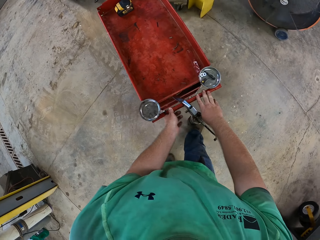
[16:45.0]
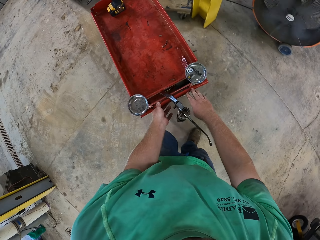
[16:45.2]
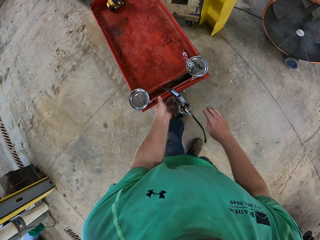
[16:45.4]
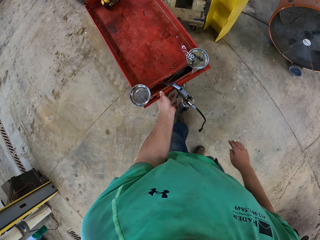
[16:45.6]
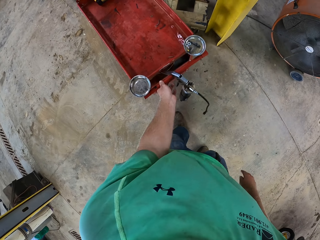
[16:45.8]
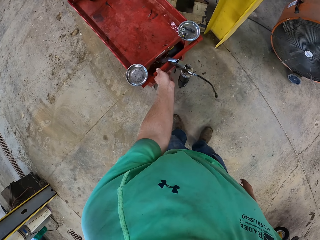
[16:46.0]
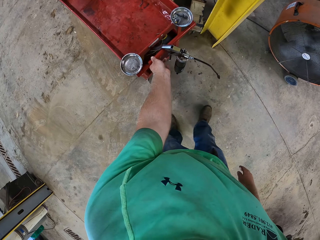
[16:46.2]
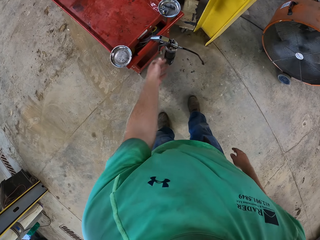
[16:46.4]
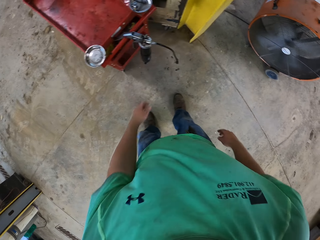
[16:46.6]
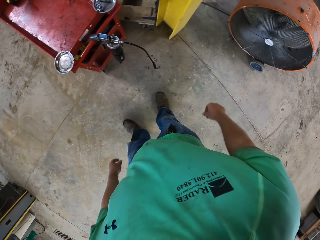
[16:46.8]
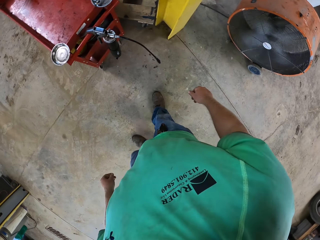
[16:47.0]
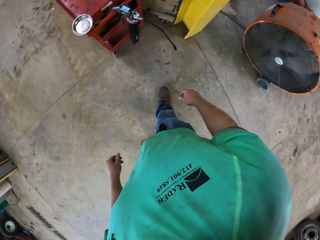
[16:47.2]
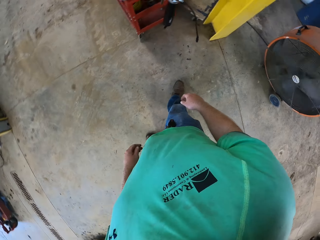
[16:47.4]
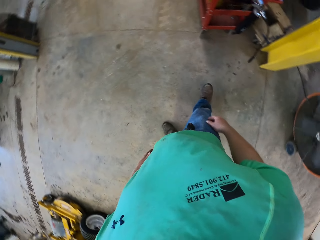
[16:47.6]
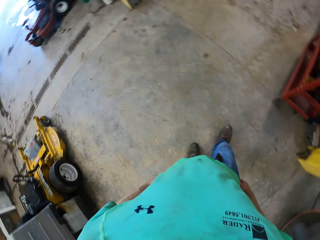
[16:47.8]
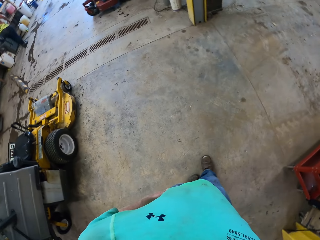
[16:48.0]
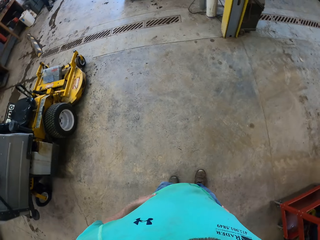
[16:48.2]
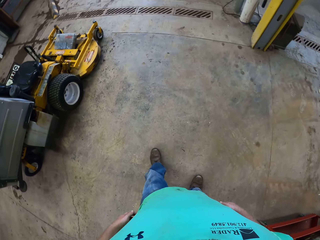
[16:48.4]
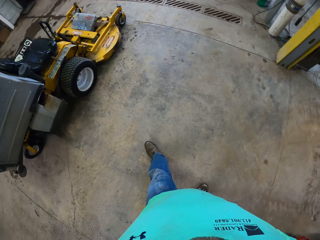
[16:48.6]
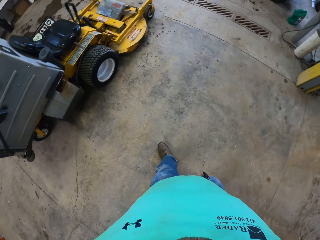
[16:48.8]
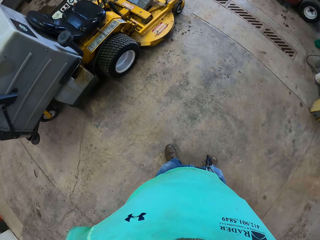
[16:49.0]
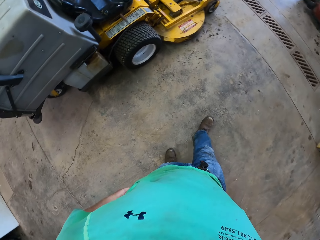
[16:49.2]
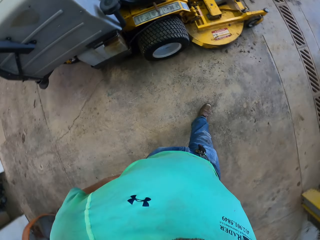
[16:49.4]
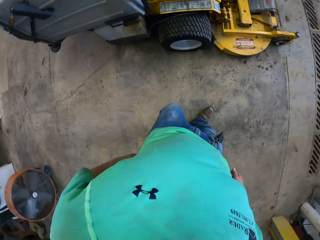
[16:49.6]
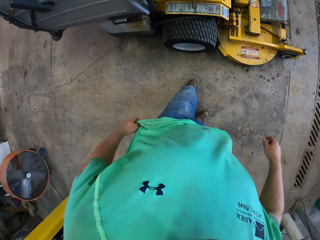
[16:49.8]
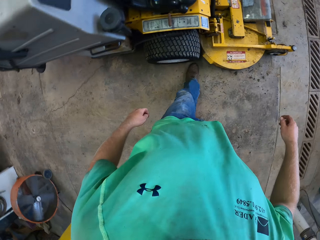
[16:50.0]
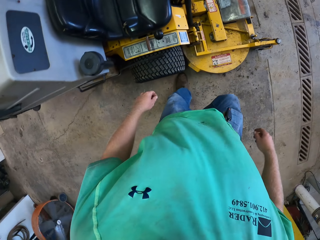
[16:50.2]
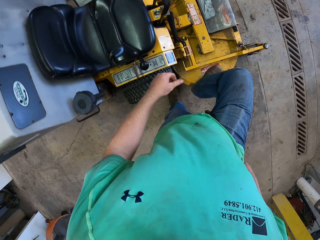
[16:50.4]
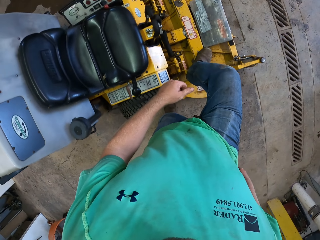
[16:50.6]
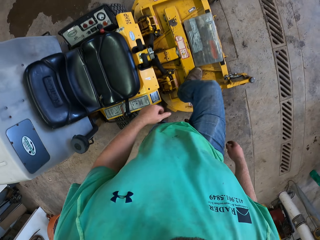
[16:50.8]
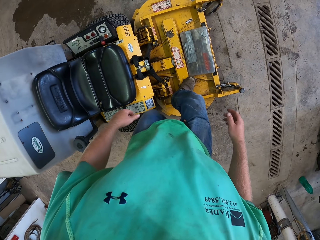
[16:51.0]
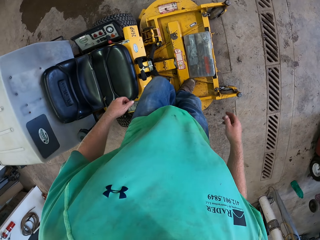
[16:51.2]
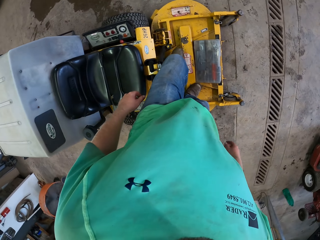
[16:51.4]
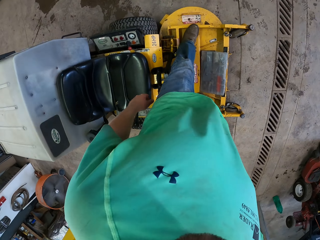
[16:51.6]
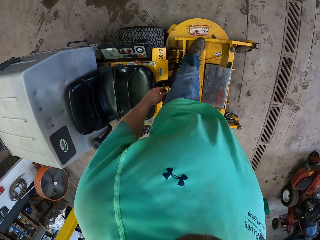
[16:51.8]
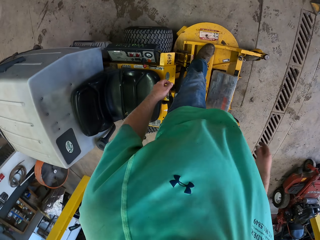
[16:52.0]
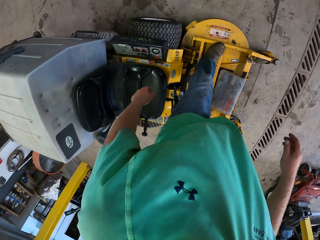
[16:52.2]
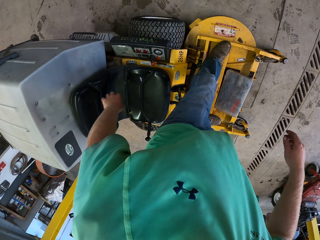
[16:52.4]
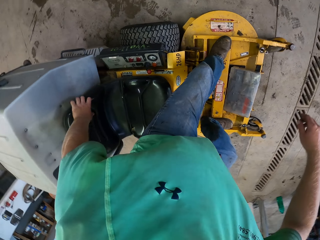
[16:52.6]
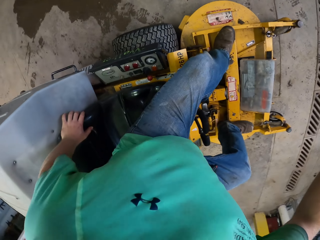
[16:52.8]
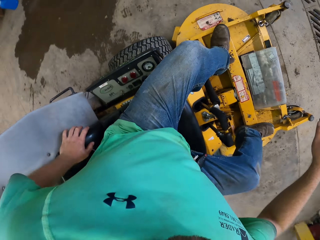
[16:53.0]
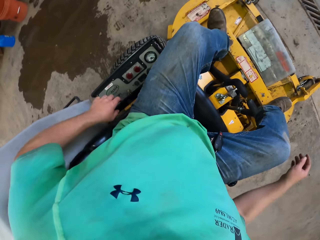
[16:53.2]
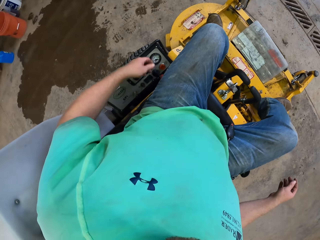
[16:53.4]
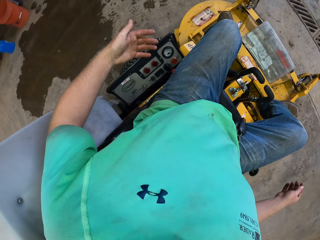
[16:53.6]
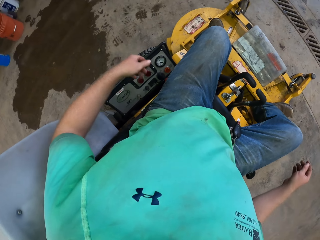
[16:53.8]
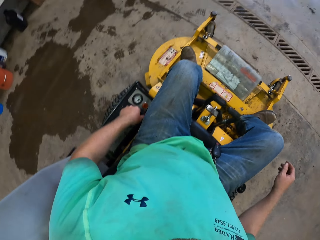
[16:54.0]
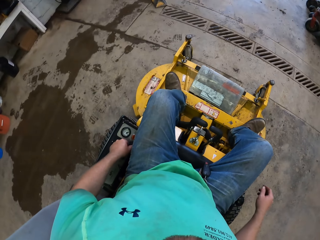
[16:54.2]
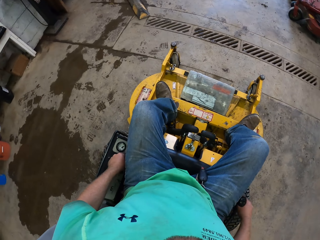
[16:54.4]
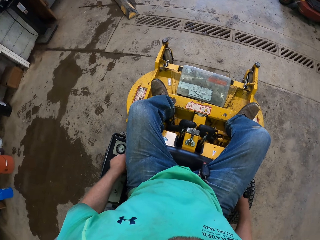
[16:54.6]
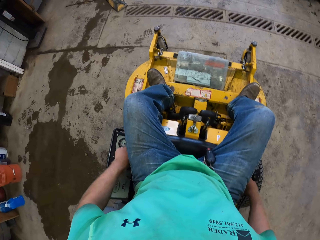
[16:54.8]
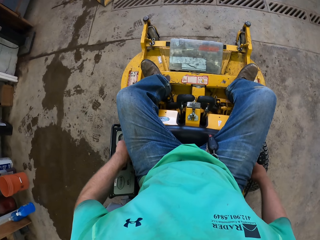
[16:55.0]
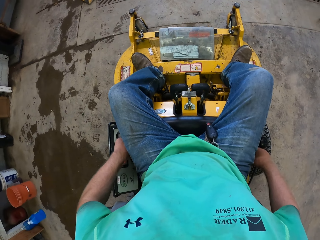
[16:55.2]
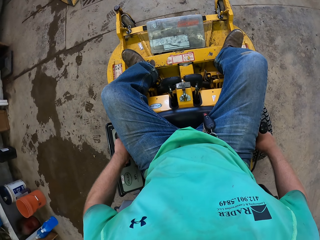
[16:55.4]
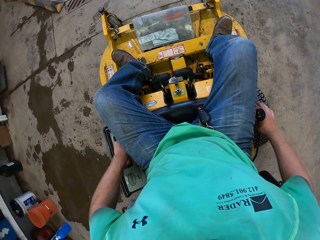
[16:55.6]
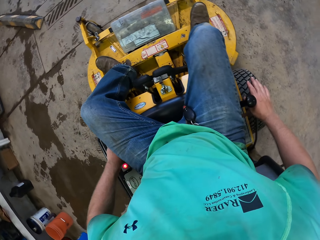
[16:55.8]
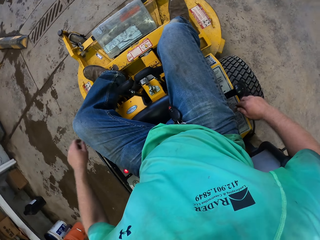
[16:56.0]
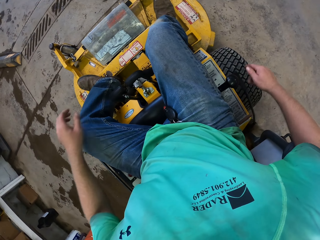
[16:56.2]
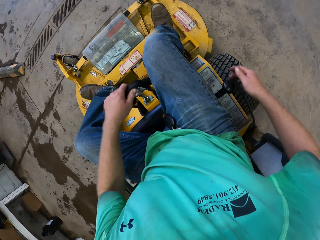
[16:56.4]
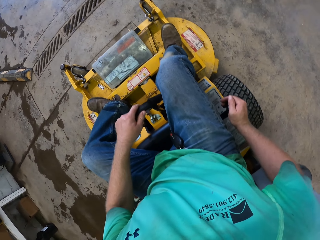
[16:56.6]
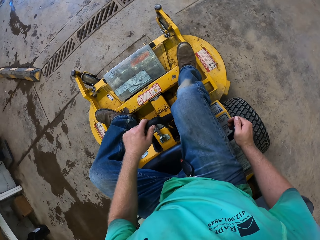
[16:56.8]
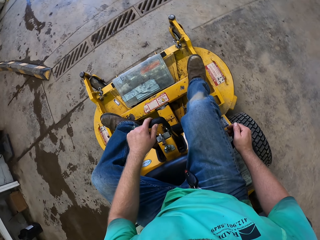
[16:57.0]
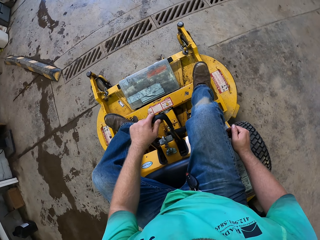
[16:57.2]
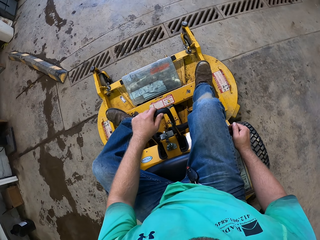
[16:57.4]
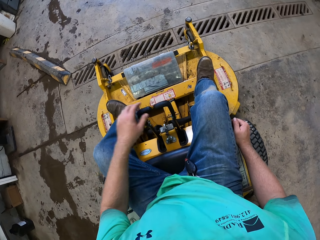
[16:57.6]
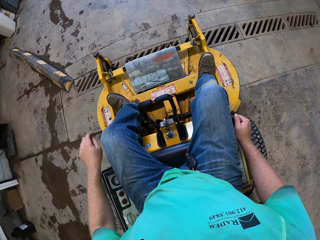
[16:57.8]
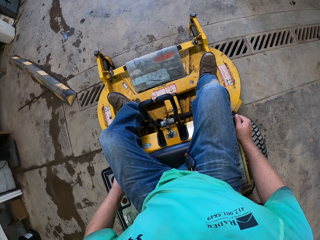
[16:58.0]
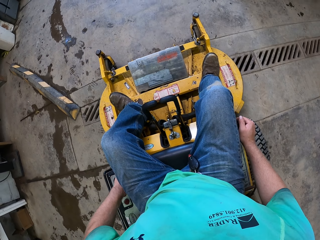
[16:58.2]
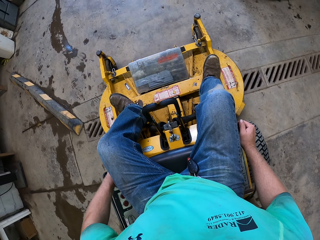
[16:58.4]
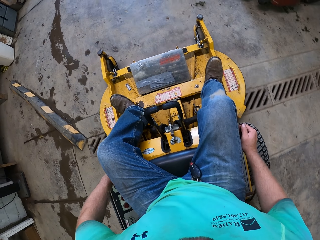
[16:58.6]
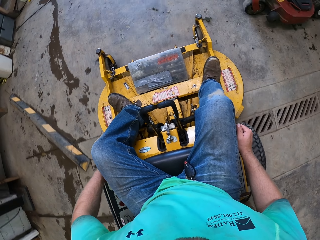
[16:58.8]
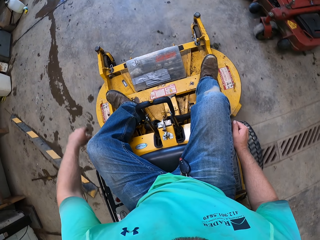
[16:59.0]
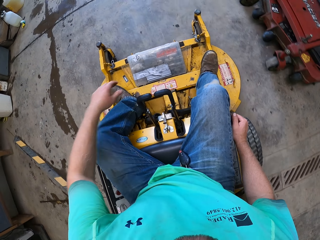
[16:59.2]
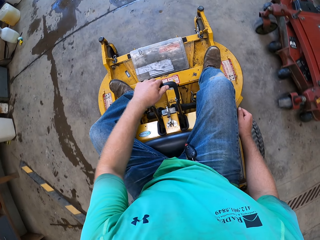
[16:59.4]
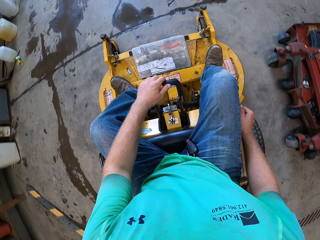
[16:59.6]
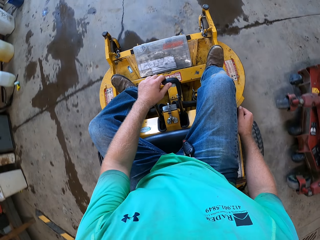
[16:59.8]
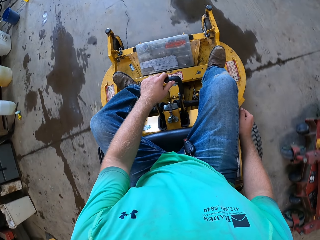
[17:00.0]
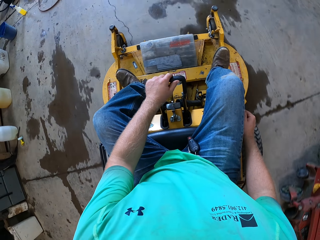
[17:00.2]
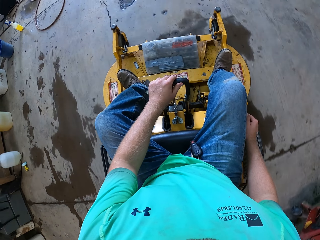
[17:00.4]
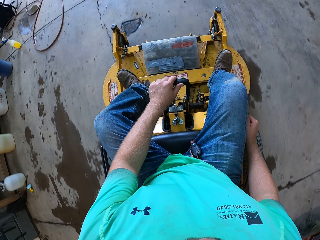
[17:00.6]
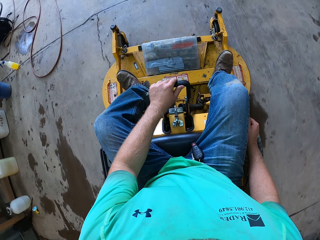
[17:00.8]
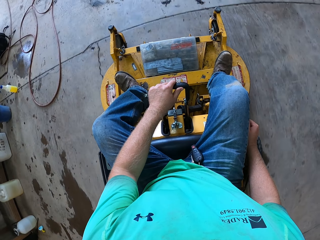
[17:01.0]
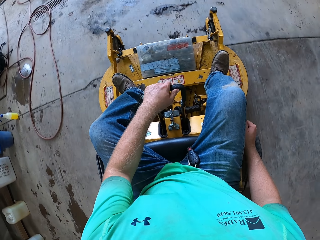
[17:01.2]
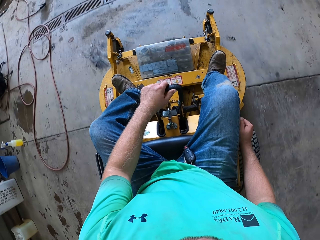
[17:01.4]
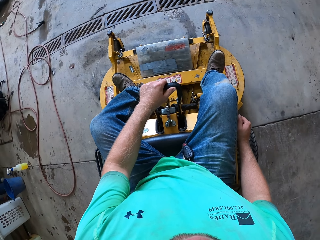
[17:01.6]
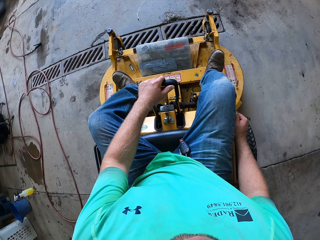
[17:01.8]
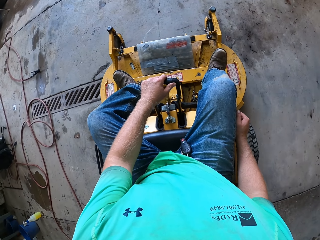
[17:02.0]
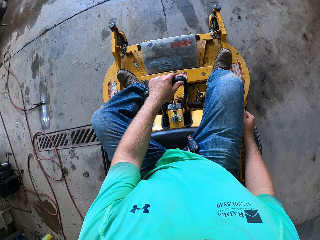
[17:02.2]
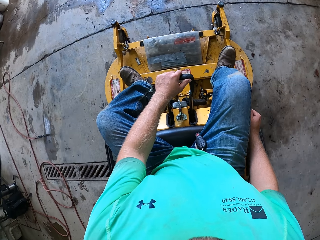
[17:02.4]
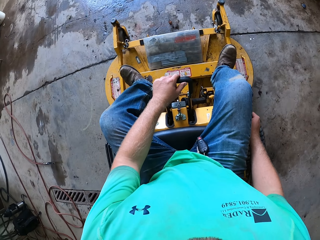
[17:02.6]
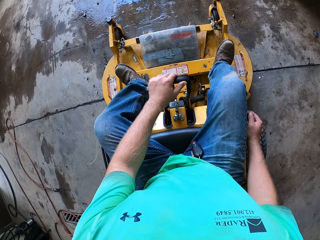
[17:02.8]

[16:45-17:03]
The camera wearer steps on the truck. They sit on the lawn mower. They drive the lawn mower out of the workshop with both hands.

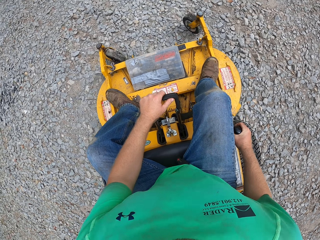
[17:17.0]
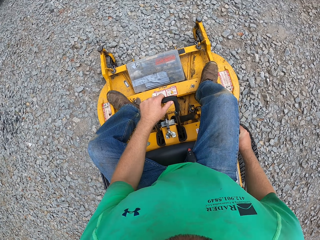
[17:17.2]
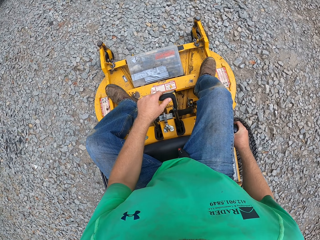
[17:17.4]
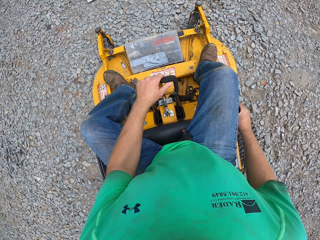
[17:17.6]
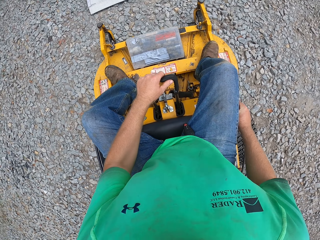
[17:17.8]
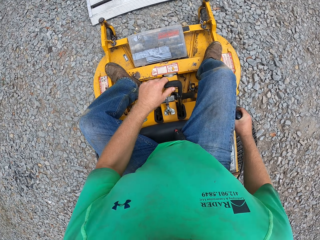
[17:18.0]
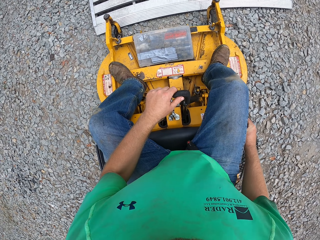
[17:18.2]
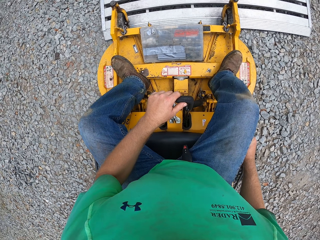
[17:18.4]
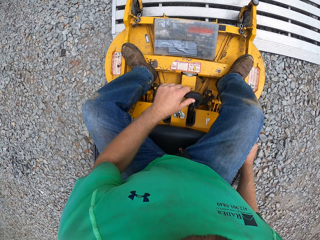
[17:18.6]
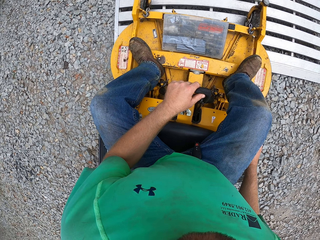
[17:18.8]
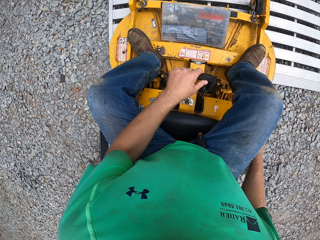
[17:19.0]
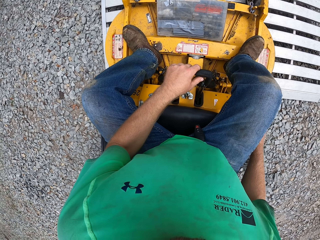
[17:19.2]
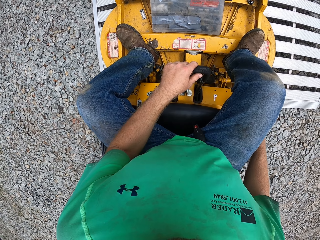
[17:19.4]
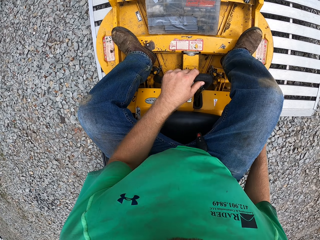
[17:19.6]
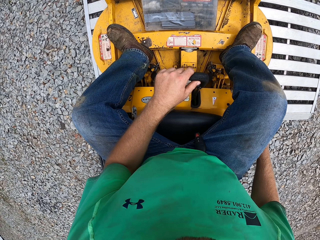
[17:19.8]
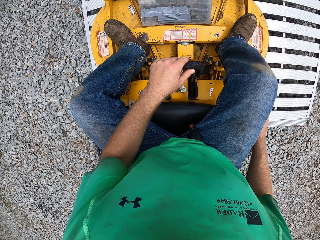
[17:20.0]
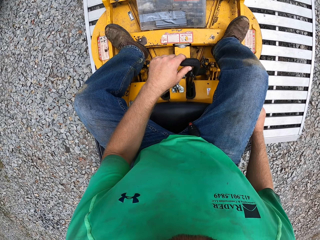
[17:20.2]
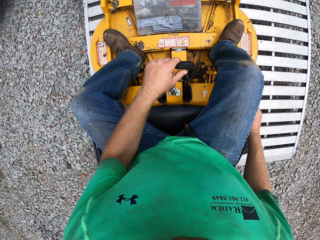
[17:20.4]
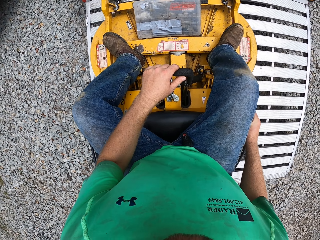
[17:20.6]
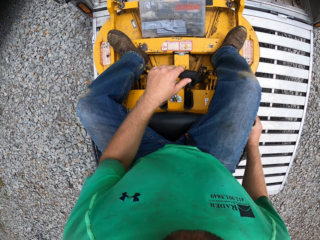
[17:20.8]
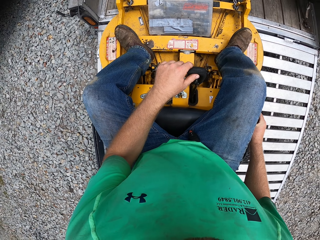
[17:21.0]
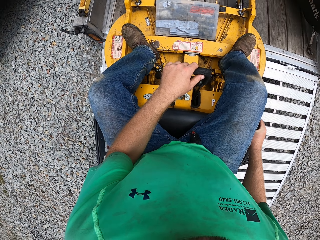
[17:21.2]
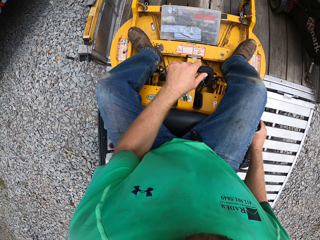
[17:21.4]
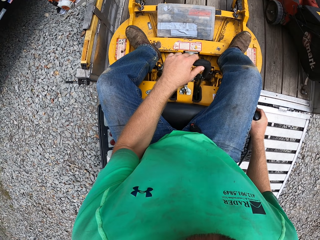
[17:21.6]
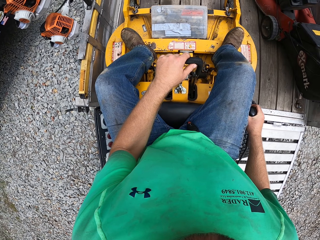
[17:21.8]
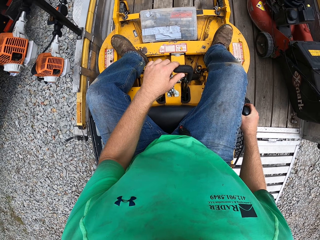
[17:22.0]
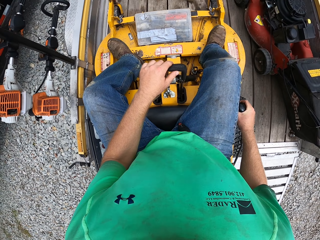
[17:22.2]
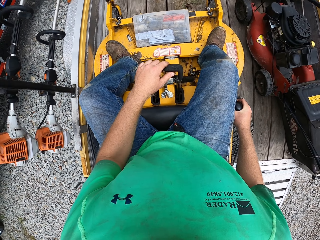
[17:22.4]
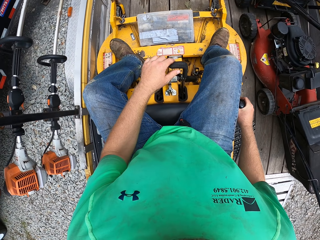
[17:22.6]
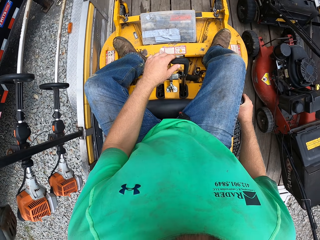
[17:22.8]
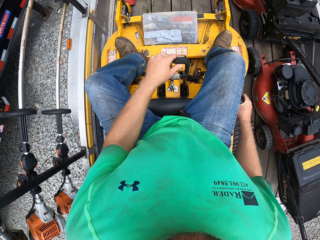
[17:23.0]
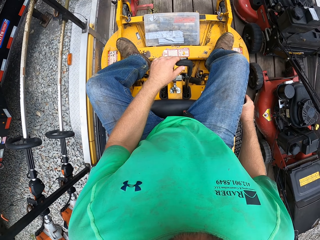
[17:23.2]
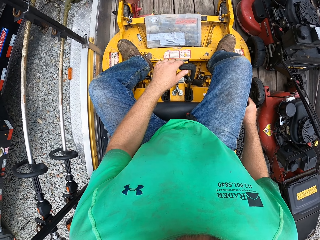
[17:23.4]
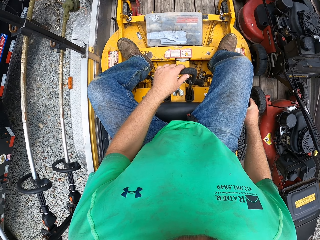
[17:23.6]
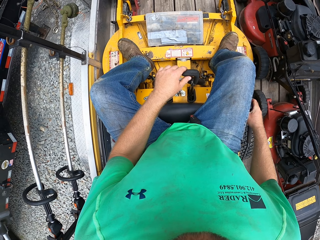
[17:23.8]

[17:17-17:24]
The camera wearer drives the lawn mower into a trailer with both hands.
